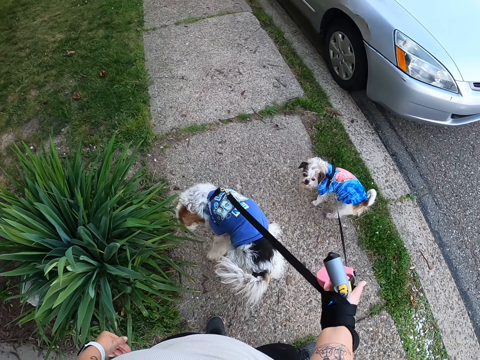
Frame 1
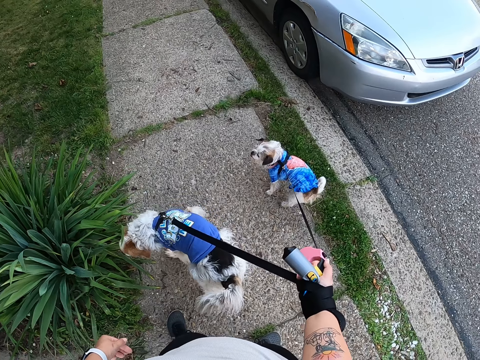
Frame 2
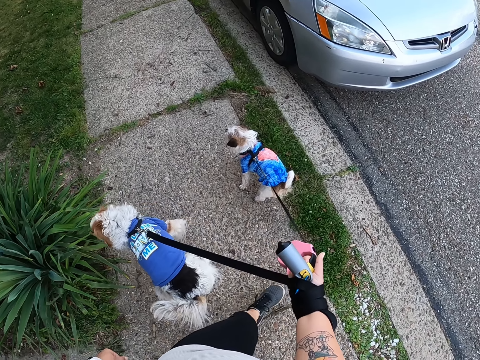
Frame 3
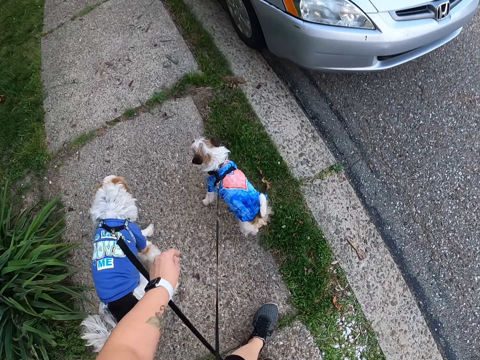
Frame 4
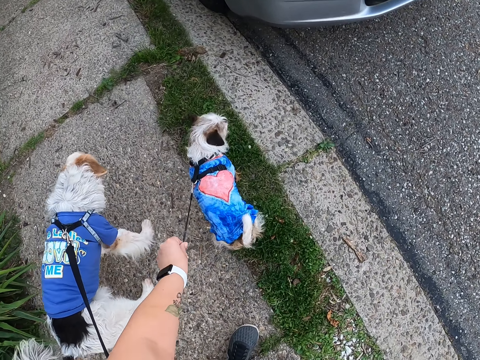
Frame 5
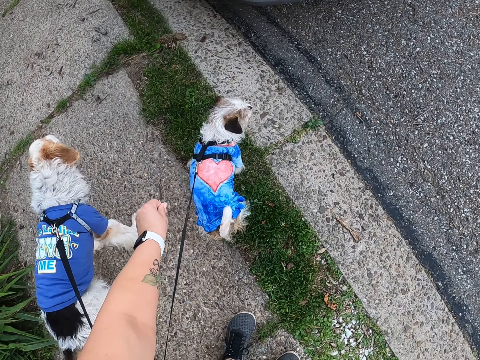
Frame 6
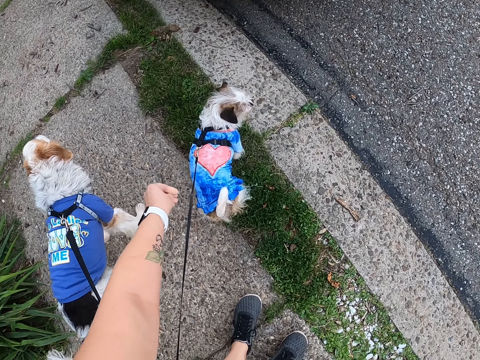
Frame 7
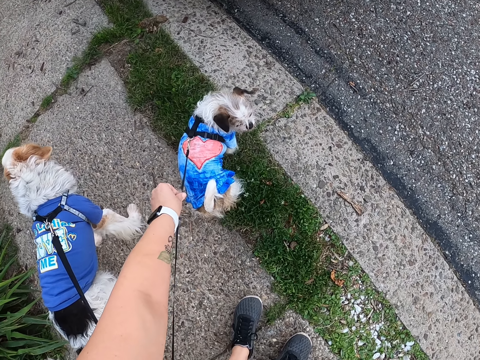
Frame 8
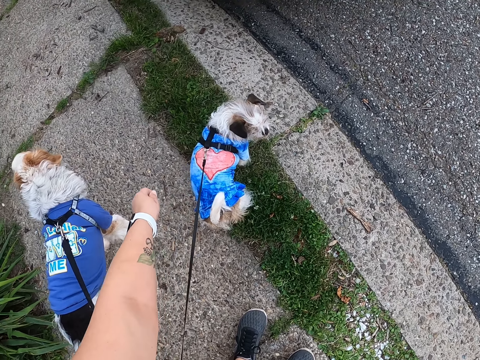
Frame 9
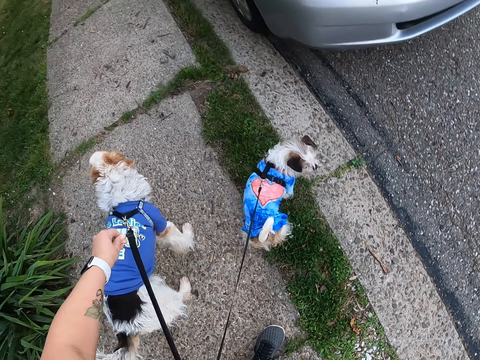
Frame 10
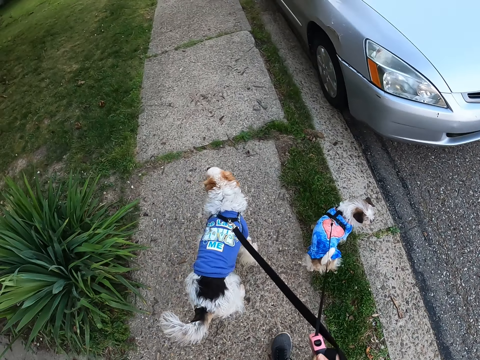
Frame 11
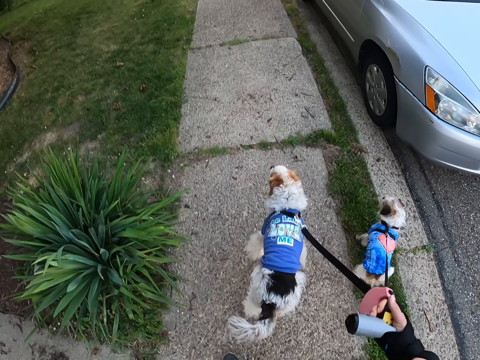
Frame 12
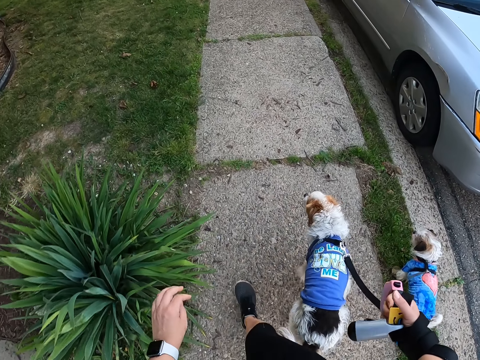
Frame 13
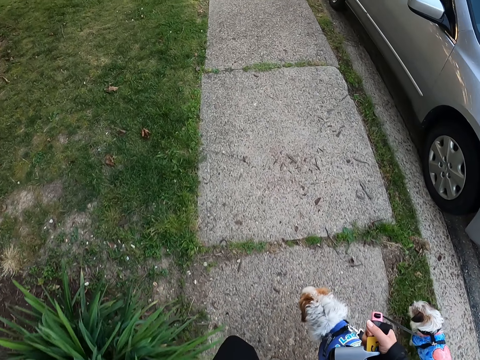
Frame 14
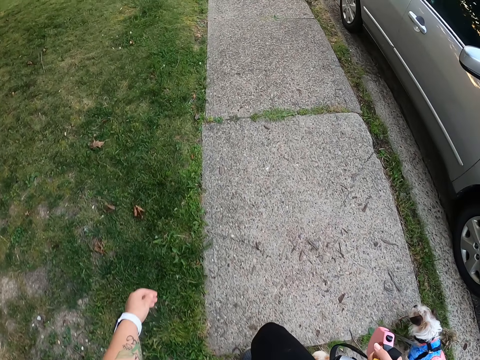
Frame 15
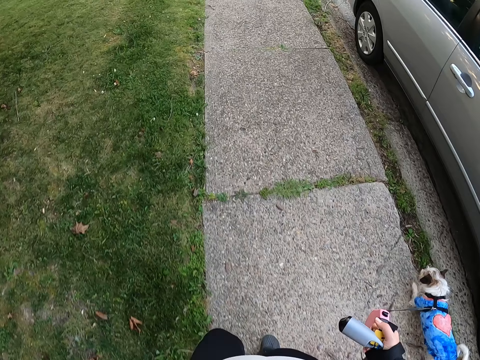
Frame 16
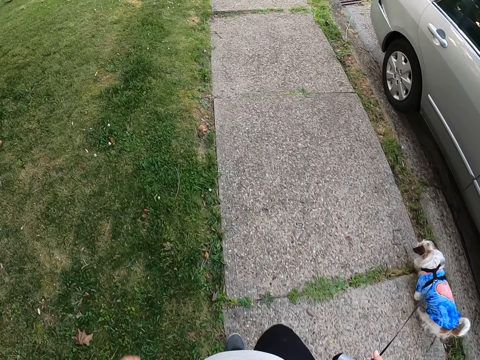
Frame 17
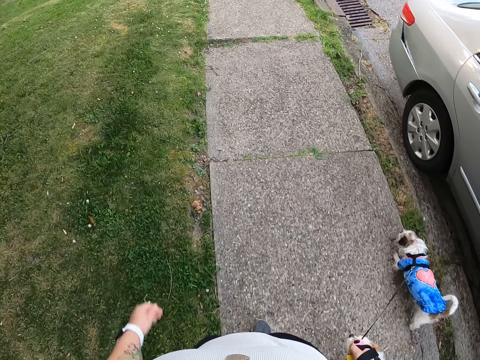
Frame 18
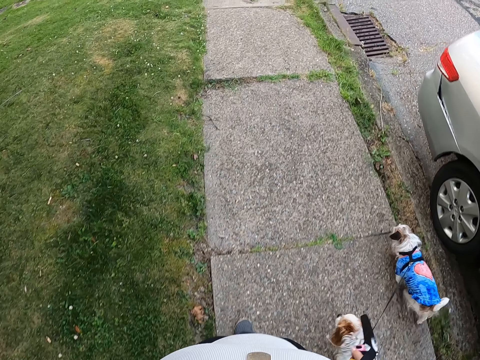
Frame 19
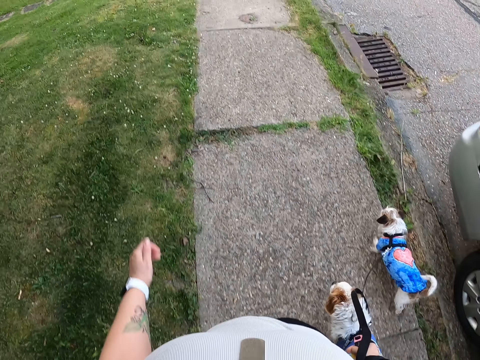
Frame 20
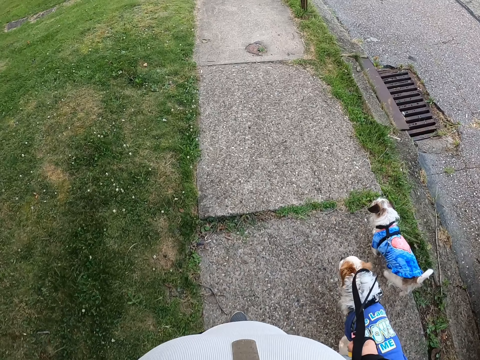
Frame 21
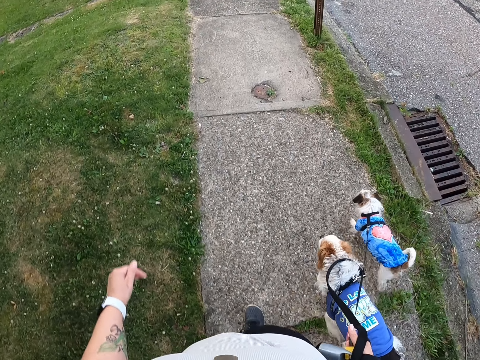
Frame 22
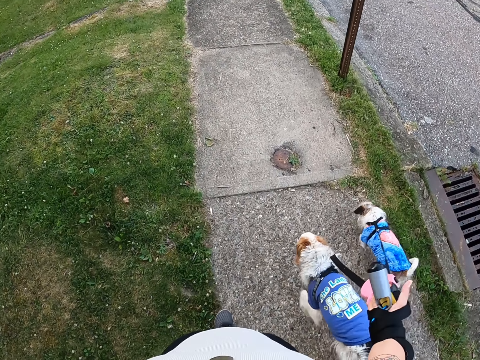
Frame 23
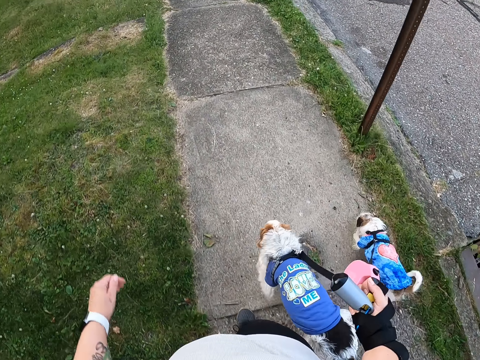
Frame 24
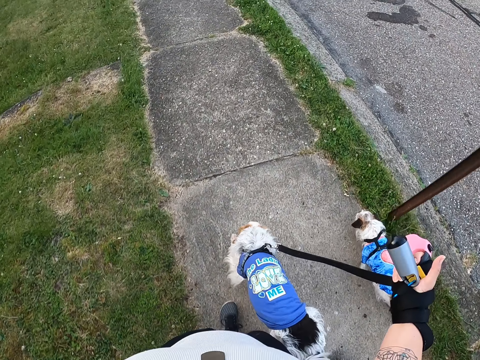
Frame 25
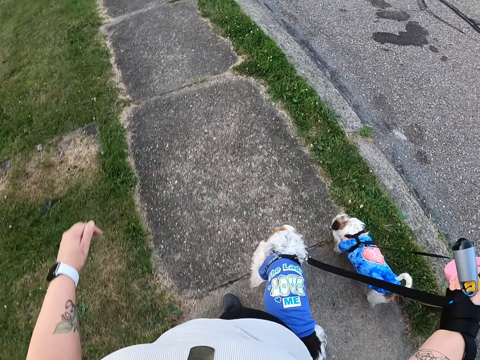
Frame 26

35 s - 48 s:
The camera wearer stands. She holds the leash. She pulls her hand off the leash. She removes something from the leash. She walks the dogs on the path.

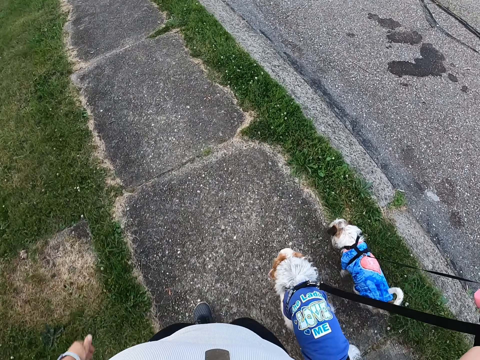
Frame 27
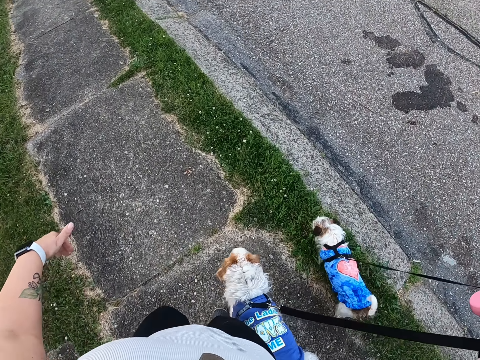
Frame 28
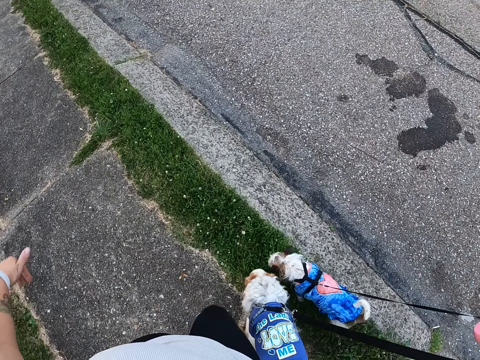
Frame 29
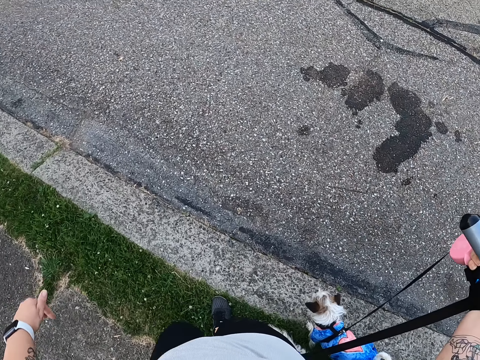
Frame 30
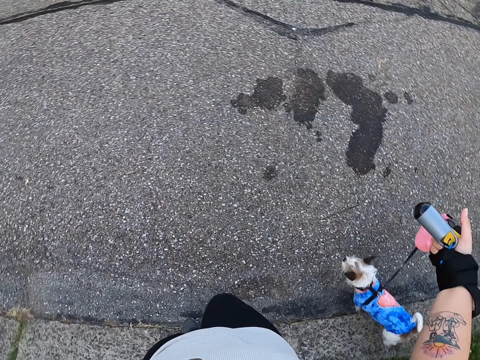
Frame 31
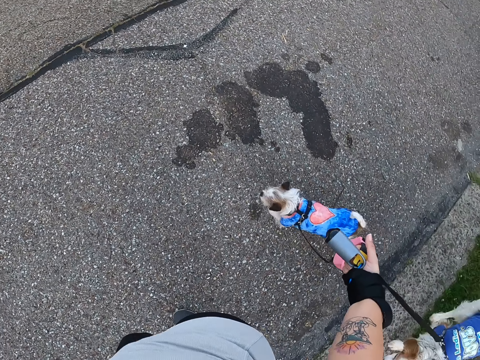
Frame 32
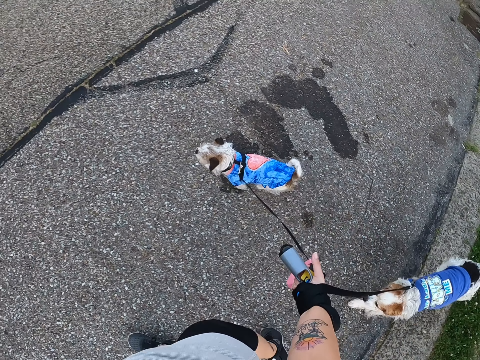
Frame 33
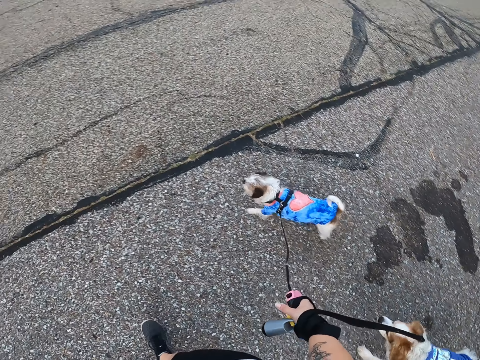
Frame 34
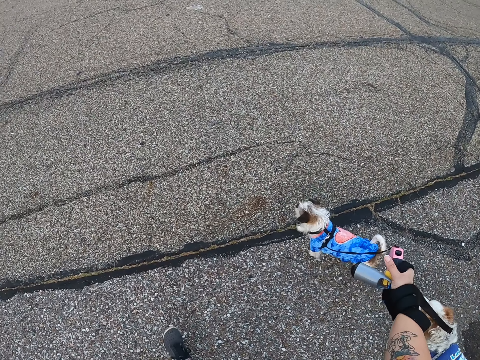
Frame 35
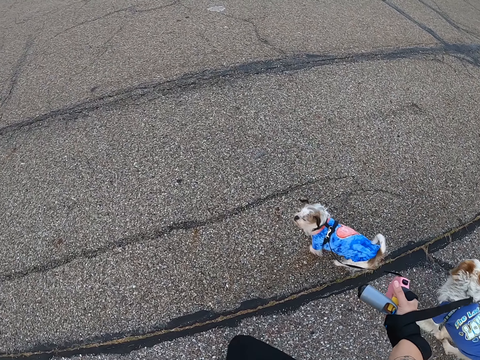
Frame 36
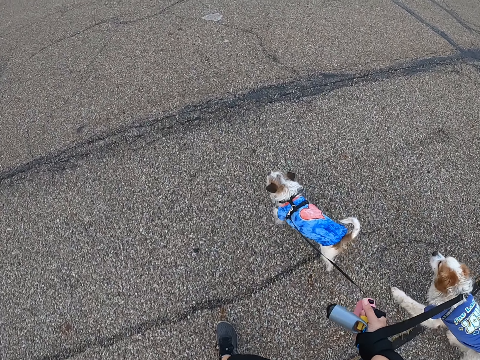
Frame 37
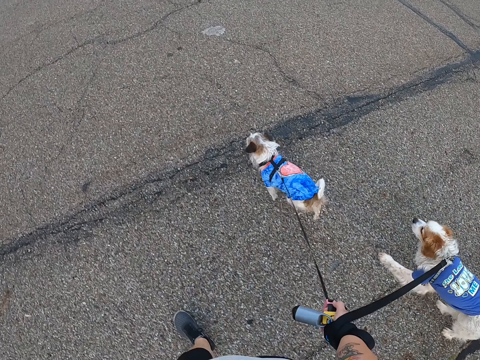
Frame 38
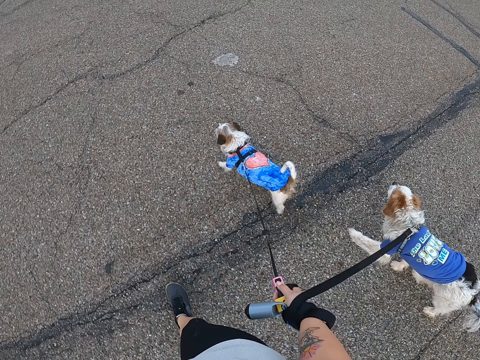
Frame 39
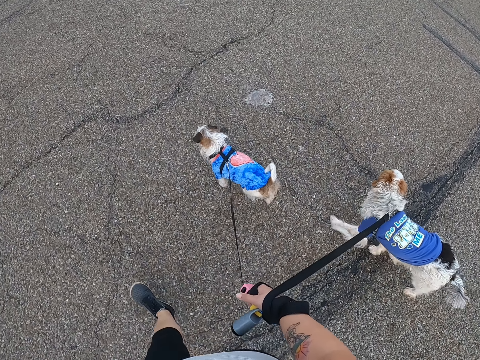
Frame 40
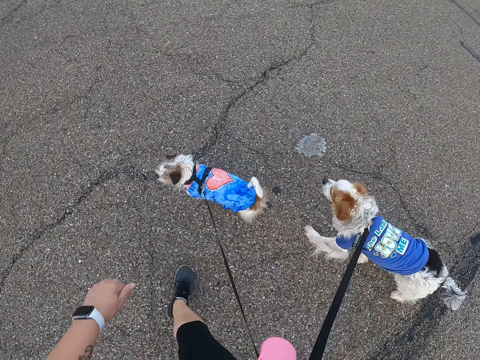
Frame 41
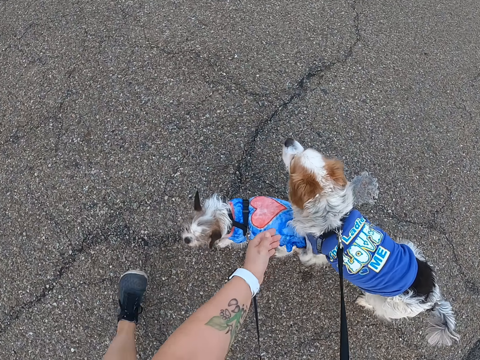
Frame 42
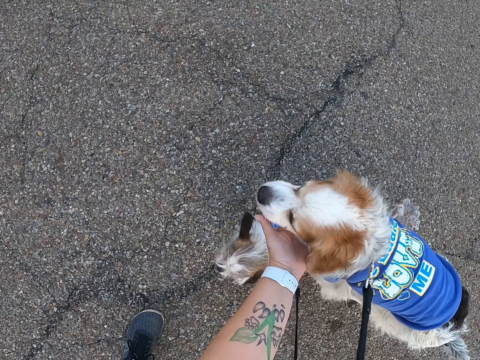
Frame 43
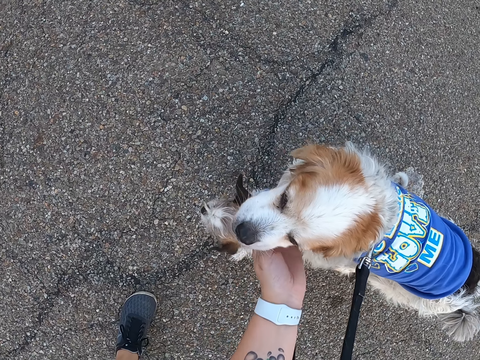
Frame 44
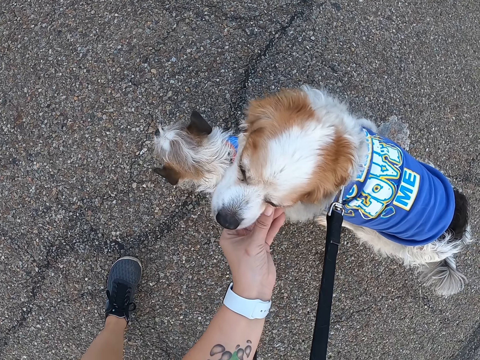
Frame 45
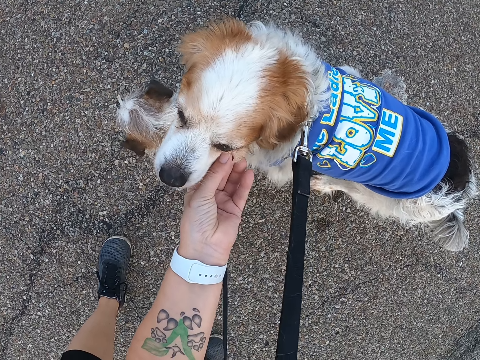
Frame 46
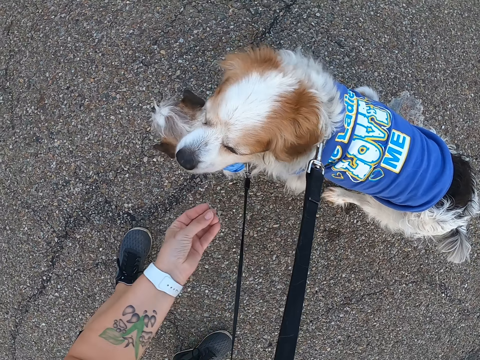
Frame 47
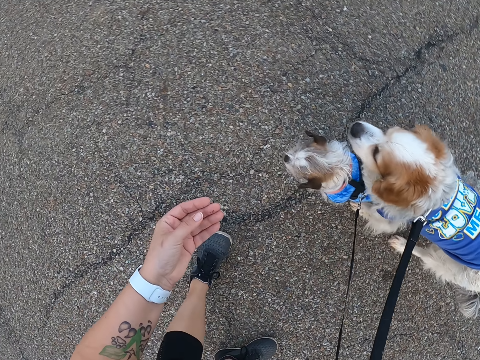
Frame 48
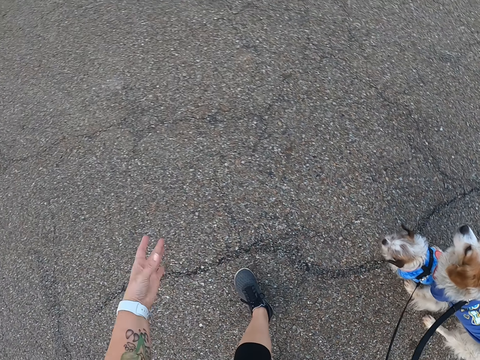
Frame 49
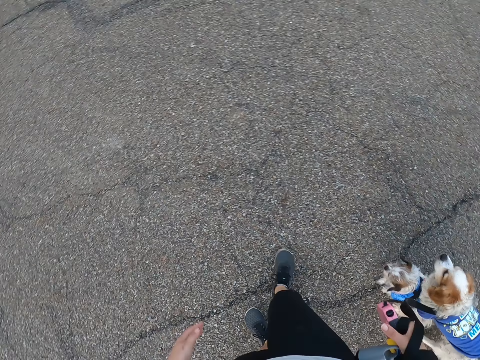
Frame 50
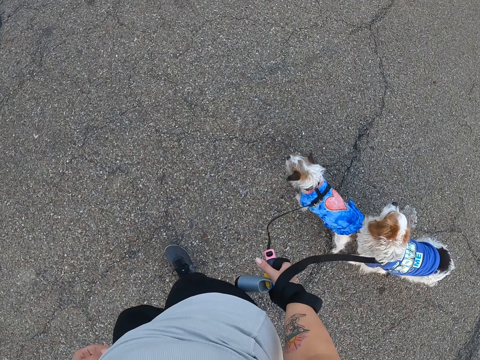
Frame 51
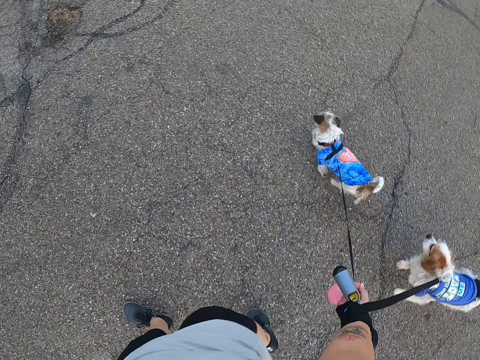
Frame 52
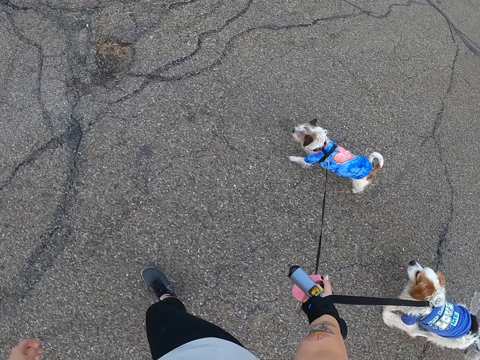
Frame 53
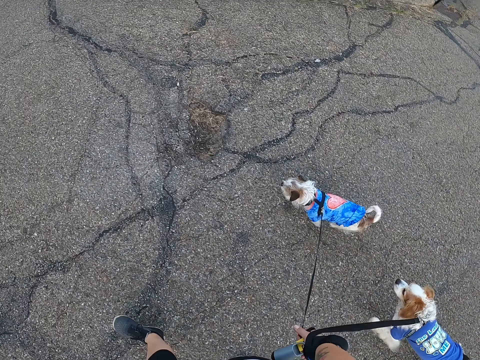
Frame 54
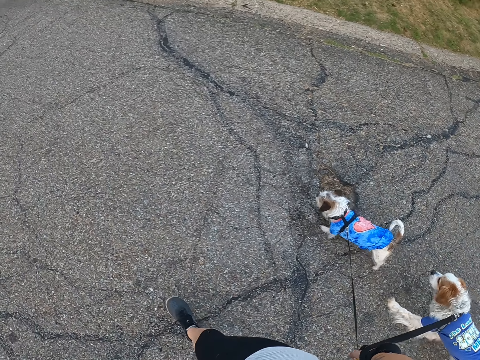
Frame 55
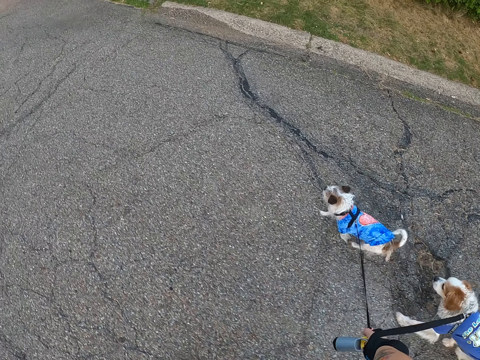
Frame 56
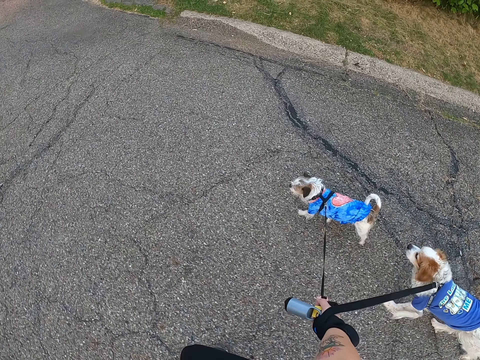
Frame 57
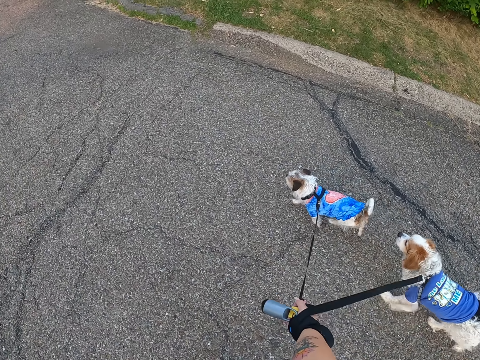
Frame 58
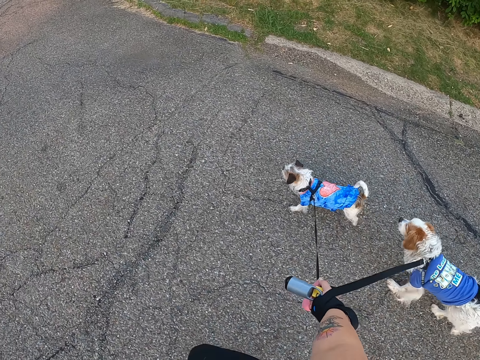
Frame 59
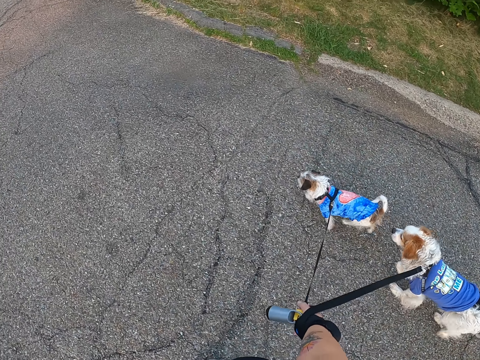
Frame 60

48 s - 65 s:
The camera wearer walks the dogs on the road. She crosses the road. She walks the dogs on the road. She touches the dog. She holds the dog's chin. She removes something from the dog. She throws something. She looks at her hand. She walks the dogs on the road.
